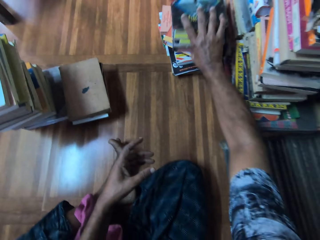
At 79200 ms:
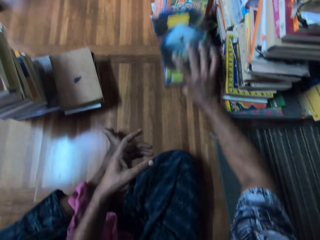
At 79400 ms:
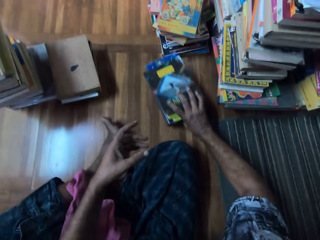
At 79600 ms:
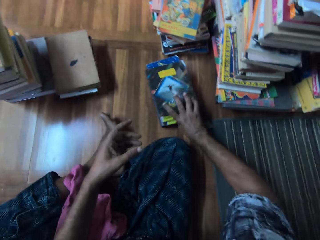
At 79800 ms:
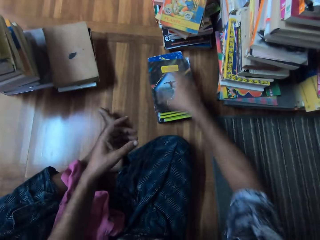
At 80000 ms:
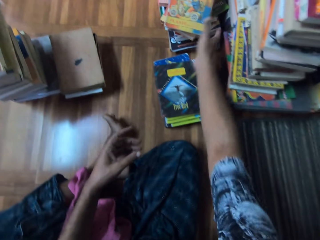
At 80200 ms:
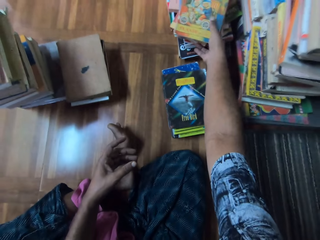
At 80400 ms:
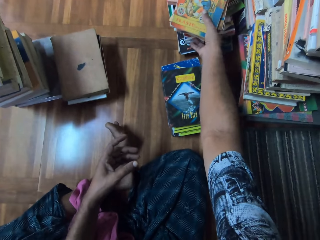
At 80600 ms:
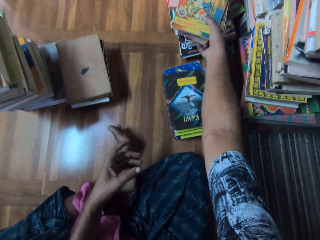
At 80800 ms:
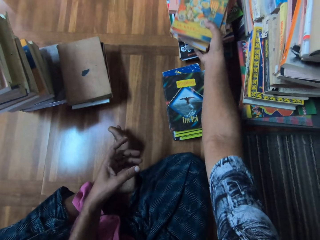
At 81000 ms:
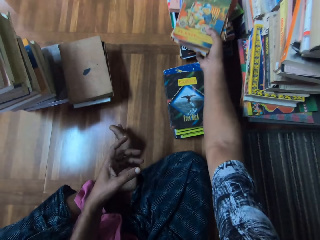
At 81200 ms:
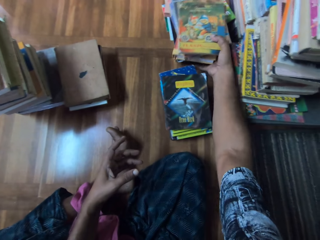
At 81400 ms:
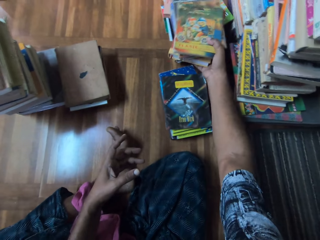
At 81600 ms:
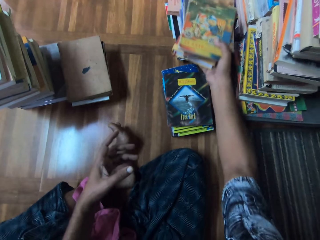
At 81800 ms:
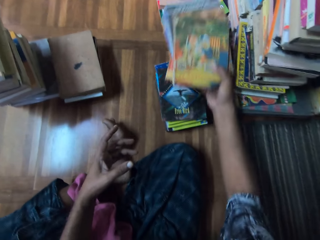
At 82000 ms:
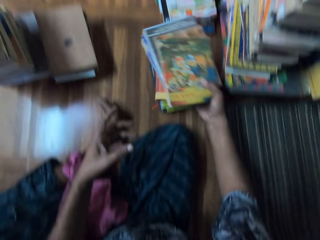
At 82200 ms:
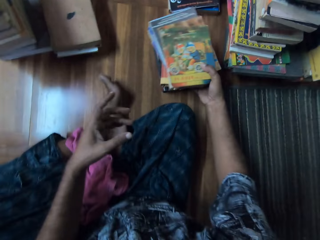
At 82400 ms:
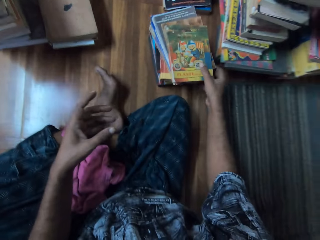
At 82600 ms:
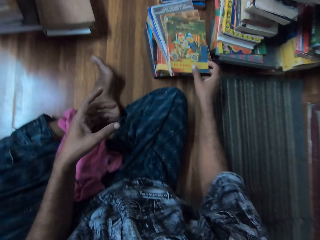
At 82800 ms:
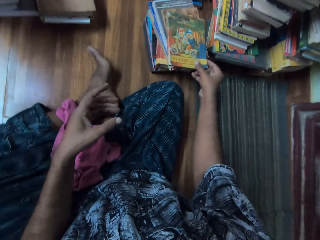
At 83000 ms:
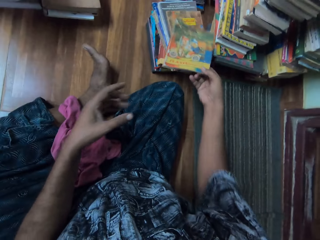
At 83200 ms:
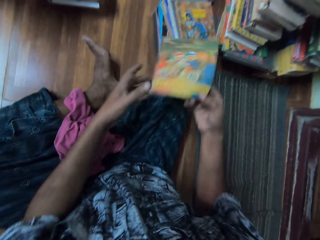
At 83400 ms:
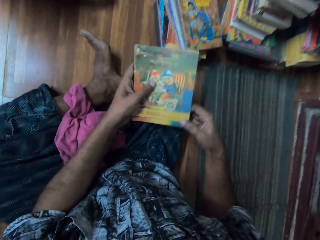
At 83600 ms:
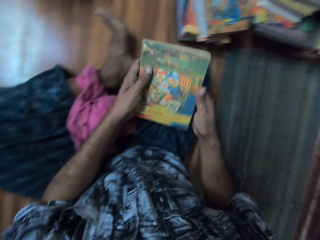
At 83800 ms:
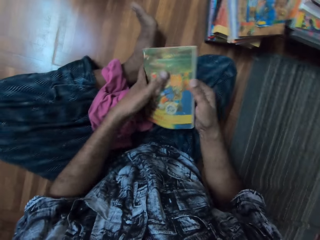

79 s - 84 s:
The camera wearer picks up the books. They drop the books on the floor. They pick up the books. They place the books on the other books. They pick up a book.

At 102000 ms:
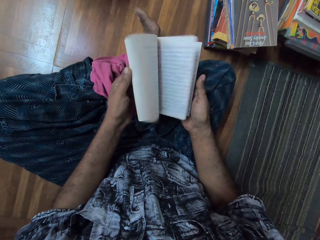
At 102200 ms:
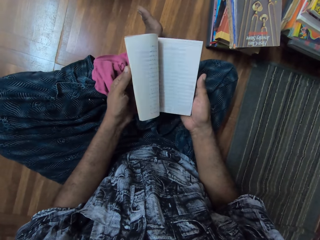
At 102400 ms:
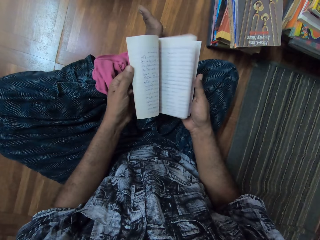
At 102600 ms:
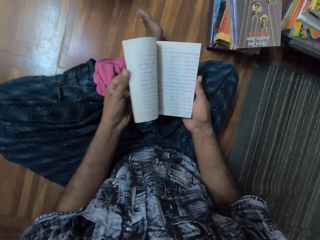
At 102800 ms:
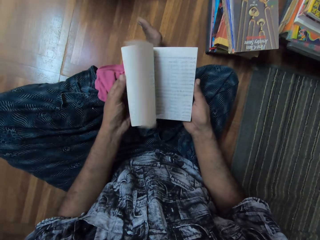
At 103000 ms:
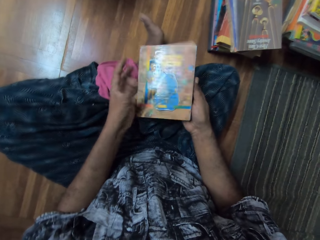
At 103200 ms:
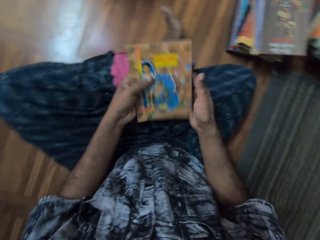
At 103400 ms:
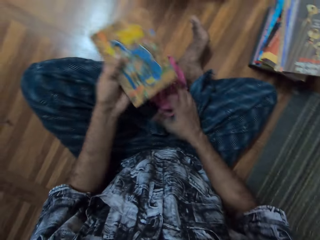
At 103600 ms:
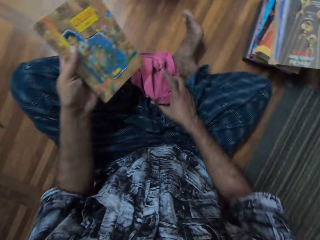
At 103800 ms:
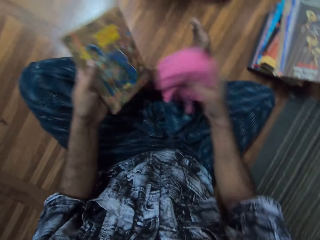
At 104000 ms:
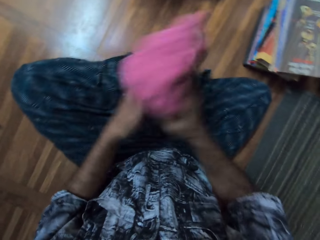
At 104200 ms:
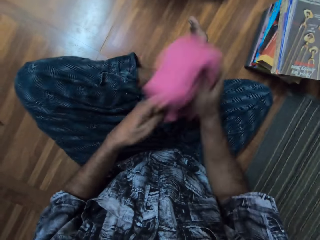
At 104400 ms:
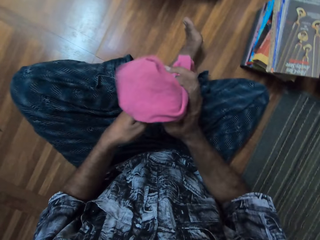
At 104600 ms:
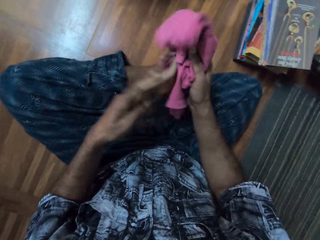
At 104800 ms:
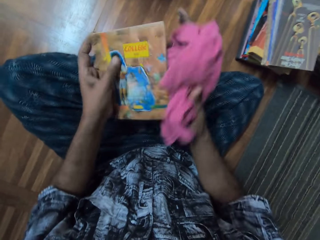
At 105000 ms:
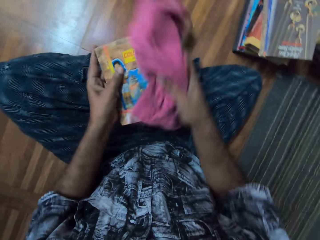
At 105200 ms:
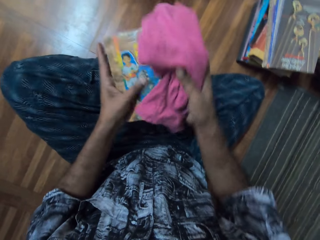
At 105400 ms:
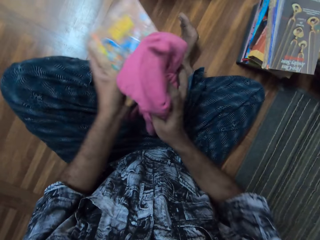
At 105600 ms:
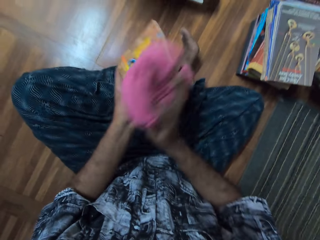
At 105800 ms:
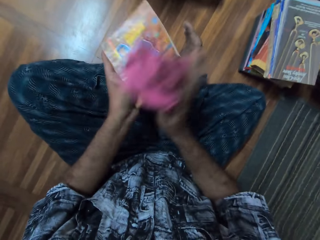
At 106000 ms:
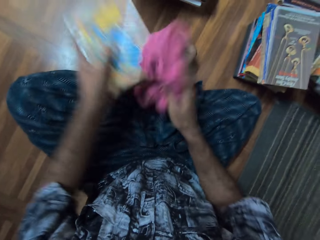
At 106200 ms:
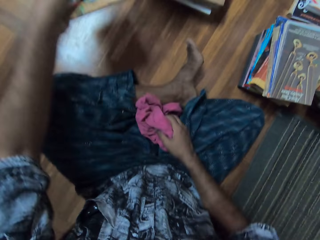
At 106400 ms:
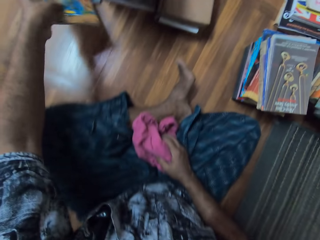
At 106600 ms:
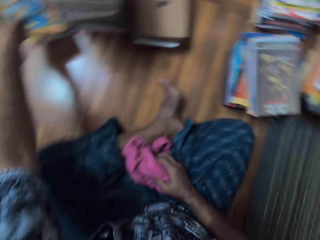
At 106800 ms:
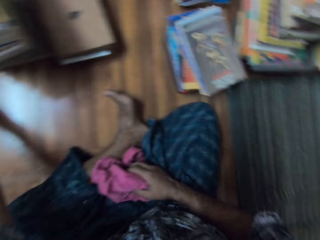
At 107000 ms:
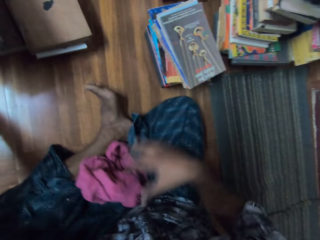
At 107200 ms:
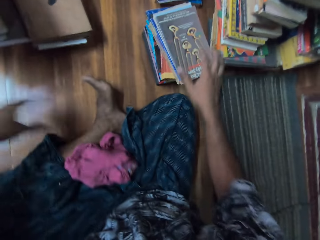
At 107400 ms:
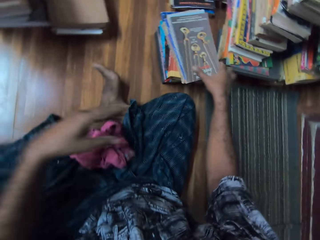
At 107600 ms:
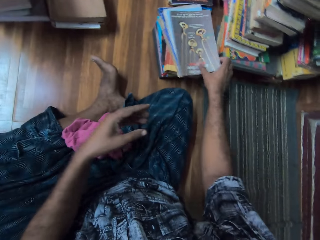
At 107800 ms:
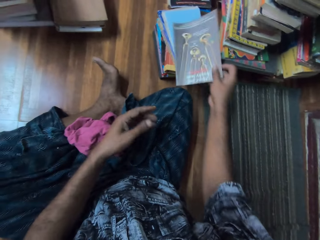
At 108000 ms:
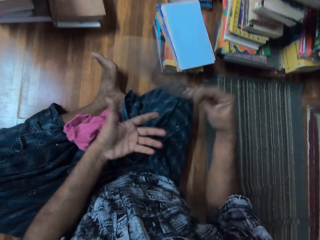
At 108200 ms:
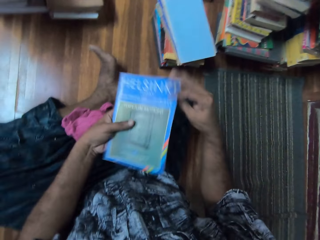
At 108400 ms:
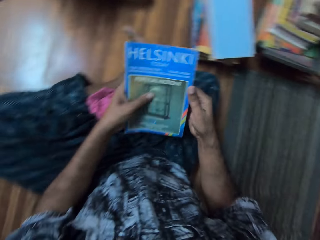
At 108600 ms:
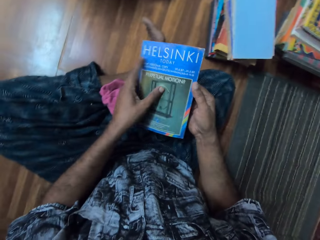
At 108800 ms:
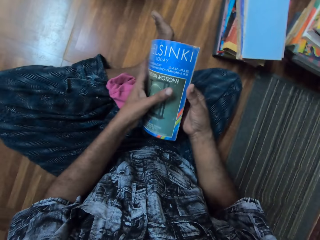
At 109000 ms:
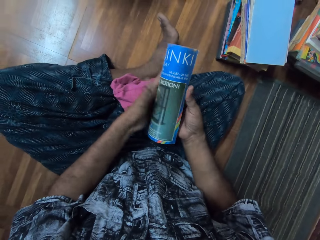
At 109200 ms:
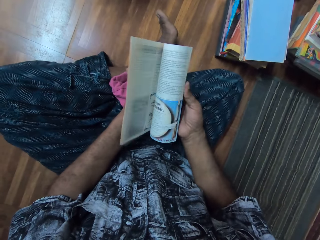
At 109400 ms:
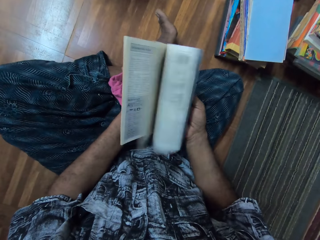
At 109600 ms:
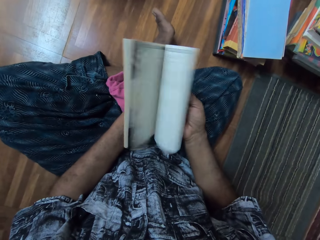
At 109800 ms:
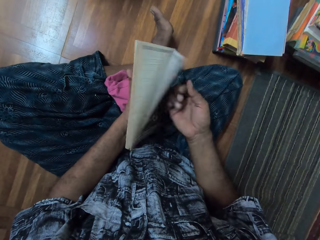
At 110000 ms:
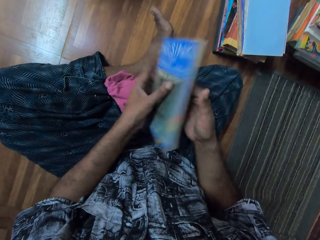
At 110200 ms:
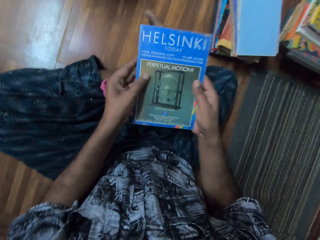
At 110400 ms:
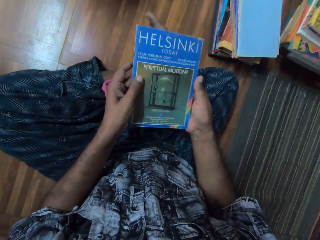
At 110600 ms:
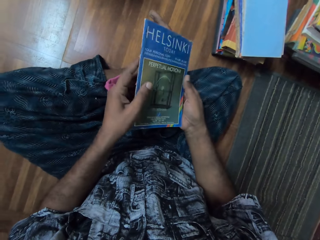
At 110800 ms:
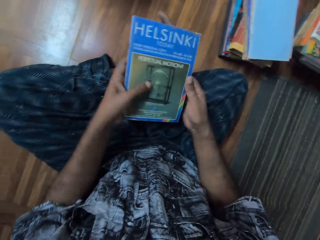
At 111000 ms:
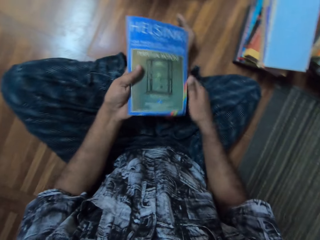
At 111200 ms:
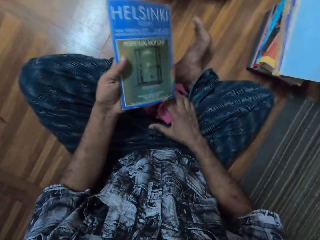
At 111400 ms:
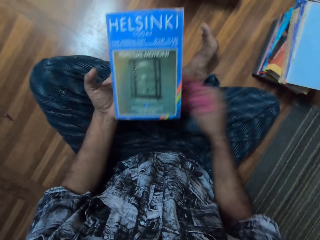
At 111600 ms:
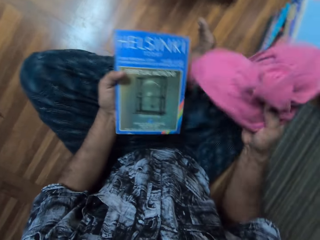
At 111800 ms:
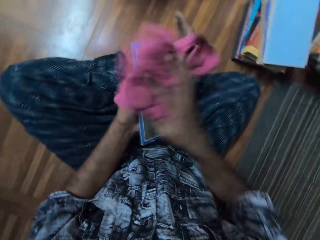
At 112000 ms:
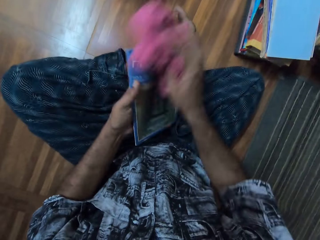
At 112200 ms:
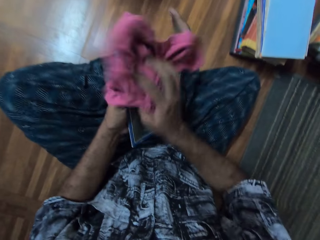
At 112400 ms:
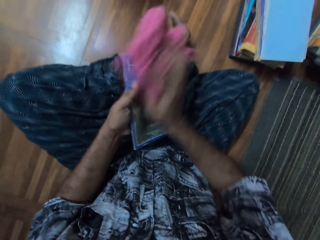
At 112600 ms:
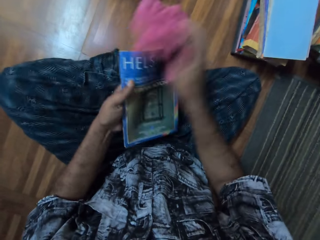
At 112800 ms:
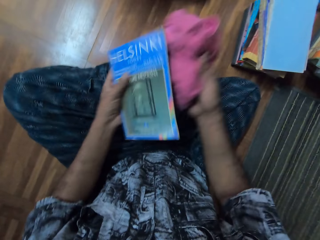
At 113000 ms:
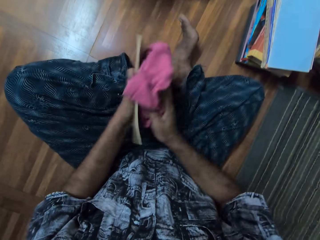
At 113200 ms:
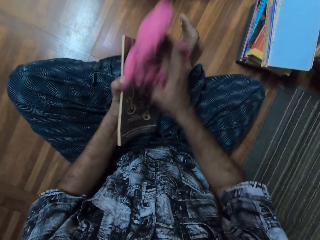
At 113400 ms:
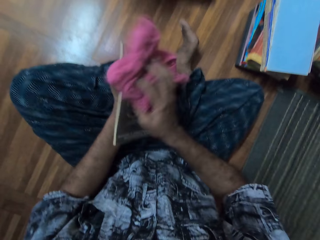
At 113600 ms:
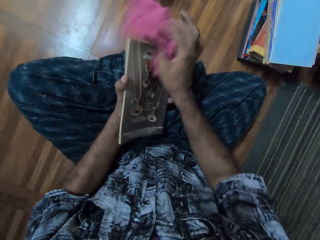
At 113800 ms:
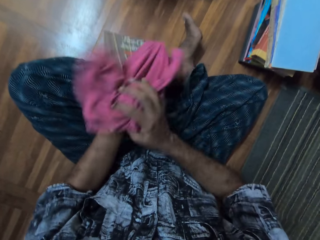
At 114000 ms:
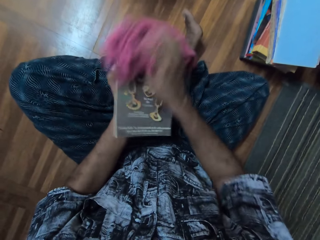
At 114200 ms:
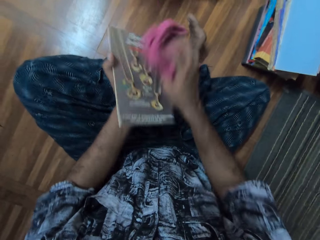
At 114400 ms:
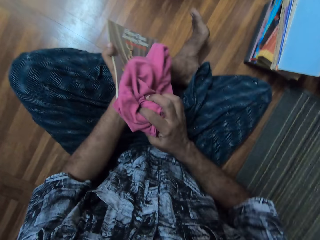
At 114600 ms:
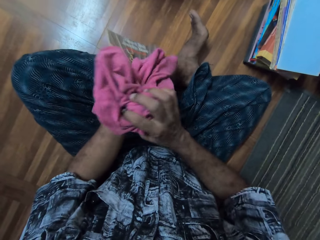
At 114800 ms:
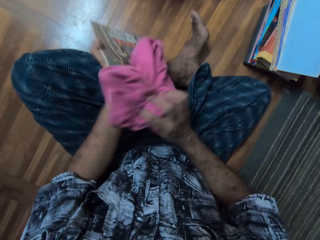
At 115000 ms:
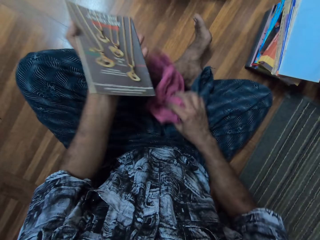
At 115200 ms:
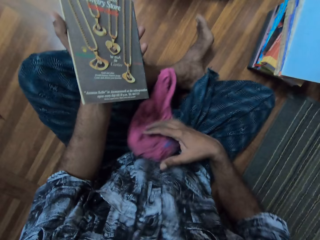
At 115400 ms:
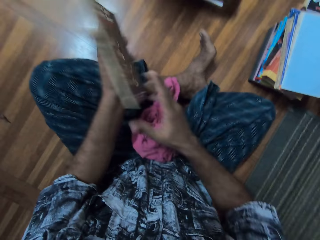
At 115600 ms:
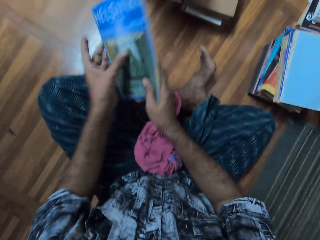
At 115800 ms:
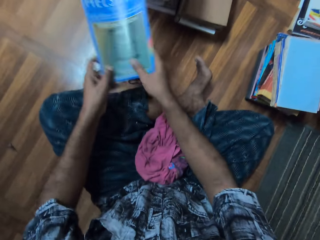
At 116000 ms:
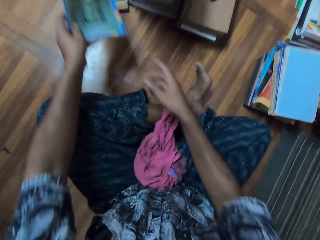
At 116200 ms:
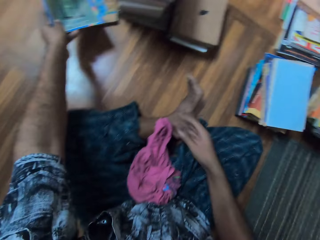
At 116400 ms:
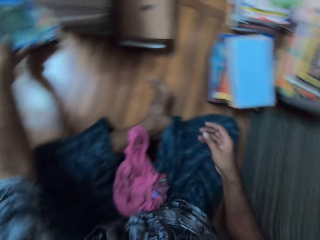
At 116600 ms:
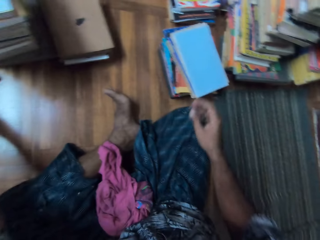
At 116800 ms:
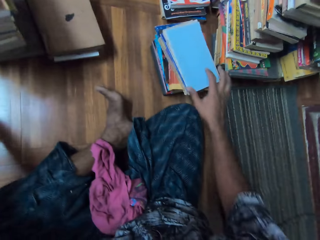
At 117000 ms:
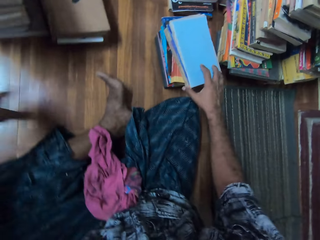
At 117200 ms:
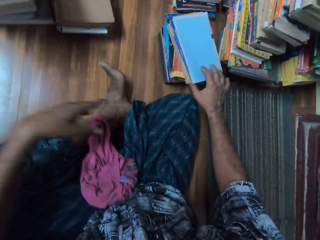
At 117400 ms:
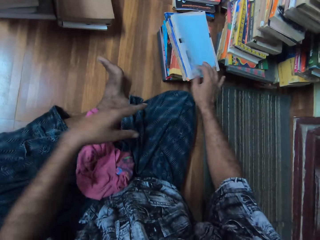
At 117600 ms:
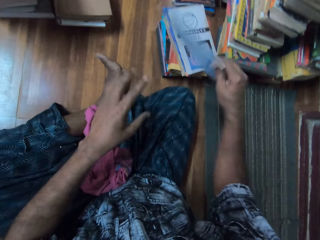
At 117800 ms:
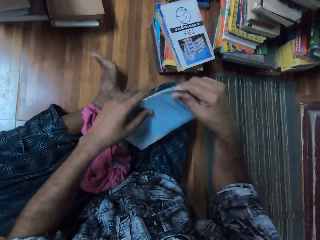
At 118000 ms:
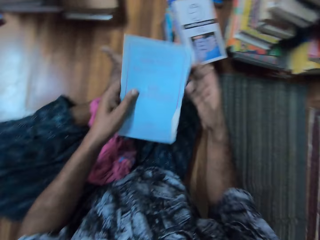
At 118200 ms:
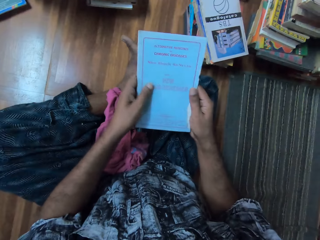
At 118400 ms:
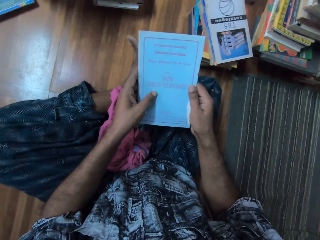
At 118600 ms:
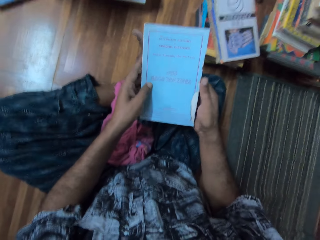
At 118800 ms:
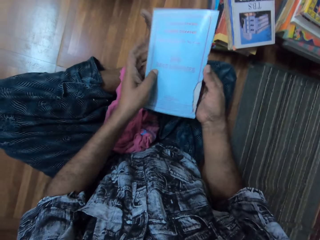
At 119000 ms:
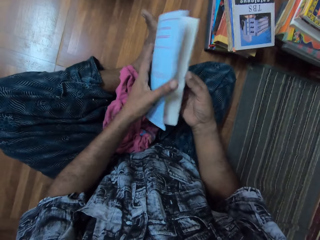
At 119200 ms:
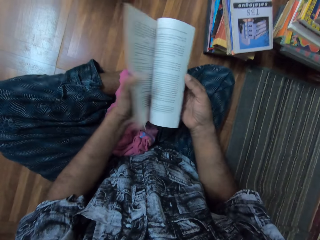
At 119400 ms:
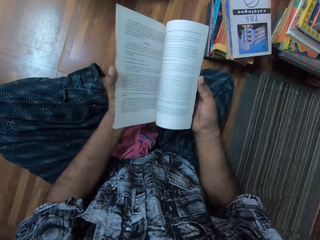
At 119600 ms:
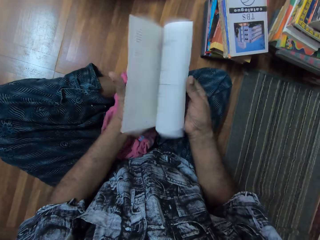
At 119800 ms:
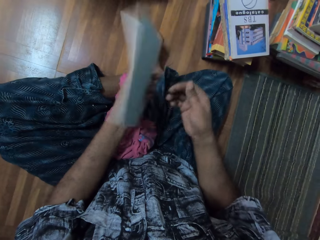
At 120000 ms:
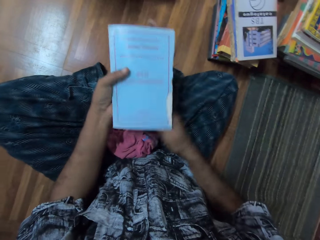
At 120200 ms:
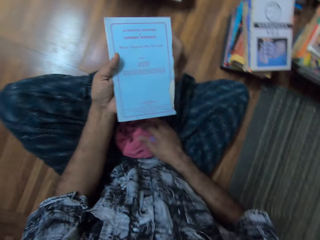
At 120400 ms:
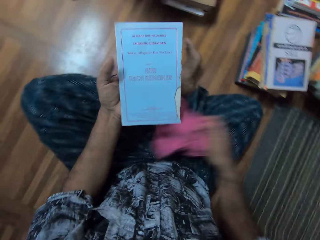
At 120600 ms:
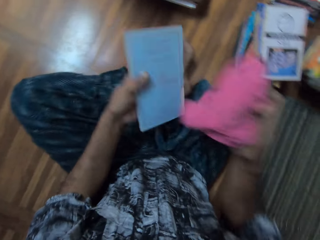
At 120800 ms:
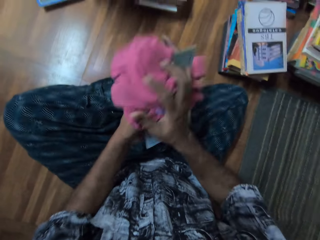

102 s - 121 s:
The camera wearer picks up a cloth. They wipe a book with the cloth. They stretch the book to the floor. They put the book on the floor. They pick up the book. They adjust the book. They flip pages on the book. They pick up the cloth. They wipe the book with the cloth. They drop the cloth. They arrange books on the floor. They stretch the book. They pick up the book. They adjust the book. They flip pages on the book. They pick up the cloth.
